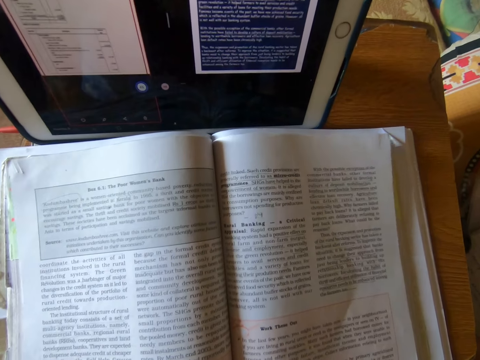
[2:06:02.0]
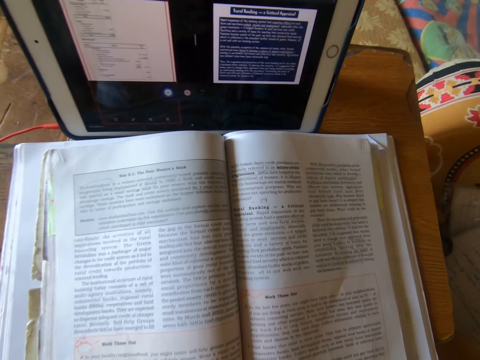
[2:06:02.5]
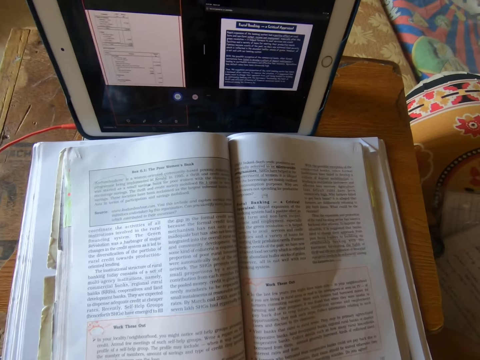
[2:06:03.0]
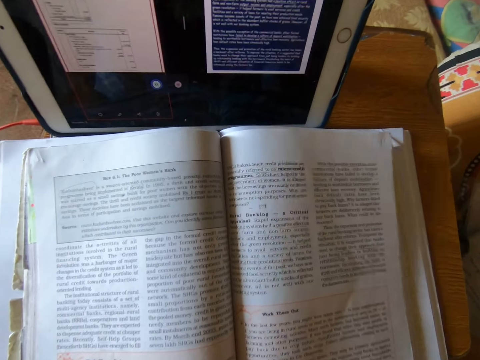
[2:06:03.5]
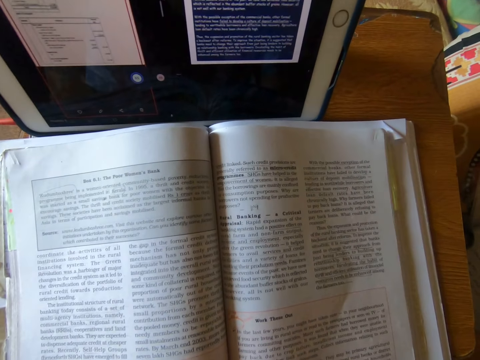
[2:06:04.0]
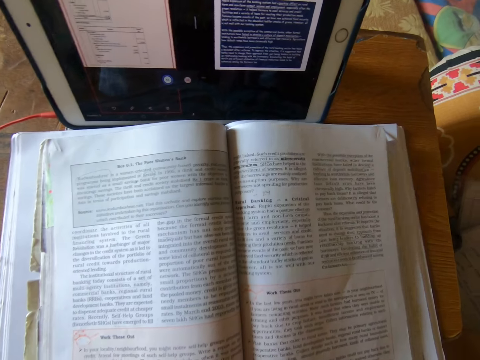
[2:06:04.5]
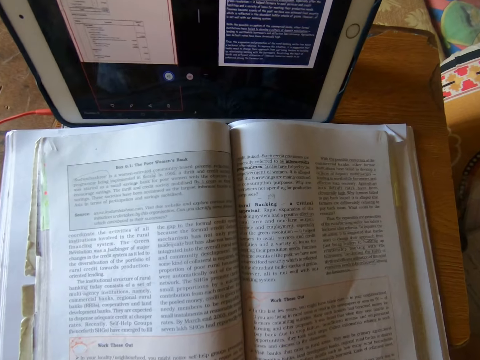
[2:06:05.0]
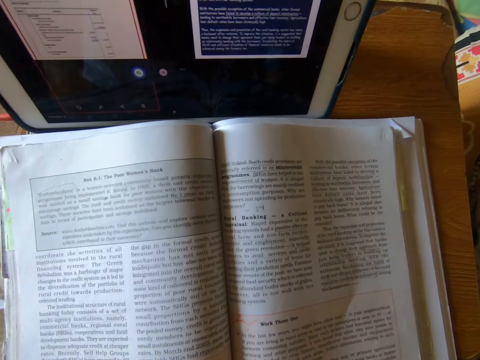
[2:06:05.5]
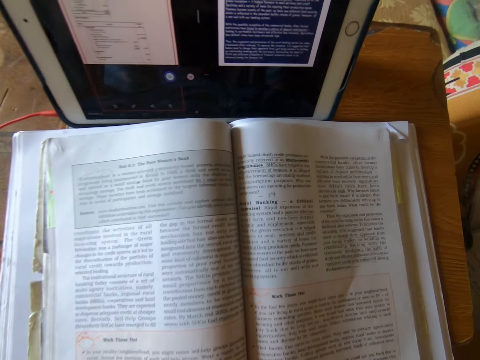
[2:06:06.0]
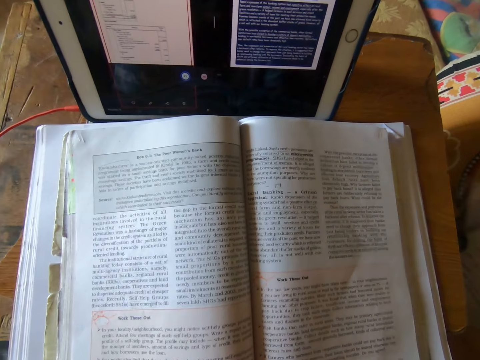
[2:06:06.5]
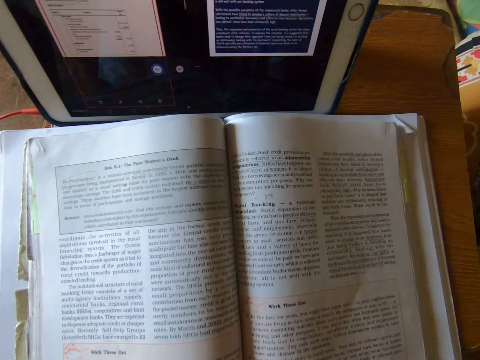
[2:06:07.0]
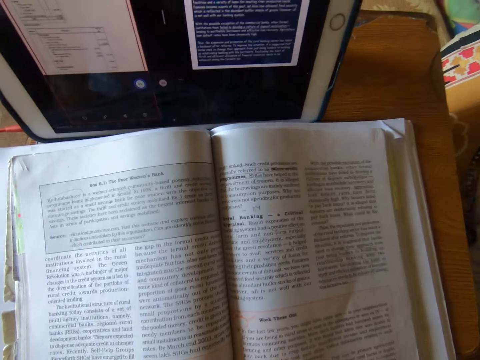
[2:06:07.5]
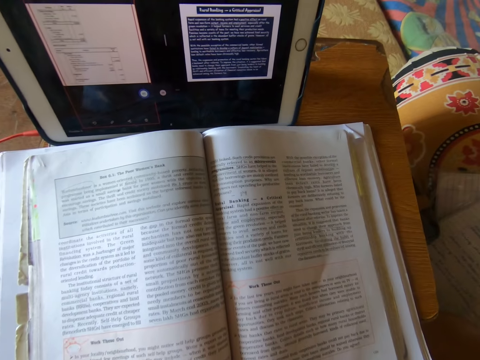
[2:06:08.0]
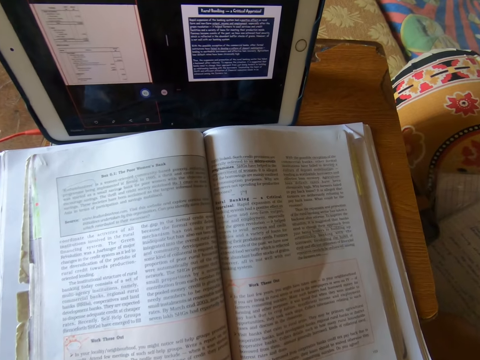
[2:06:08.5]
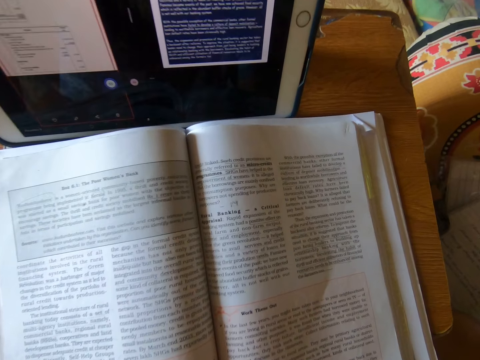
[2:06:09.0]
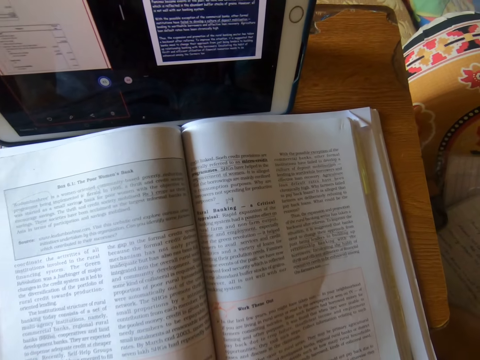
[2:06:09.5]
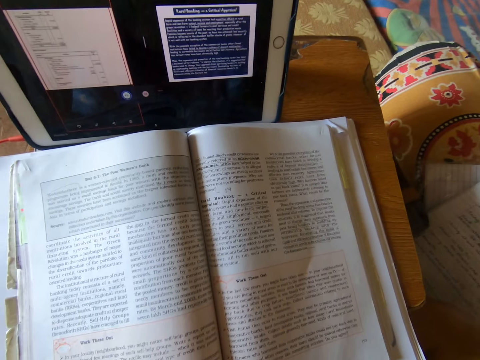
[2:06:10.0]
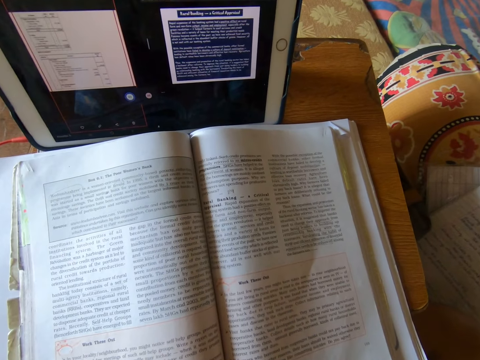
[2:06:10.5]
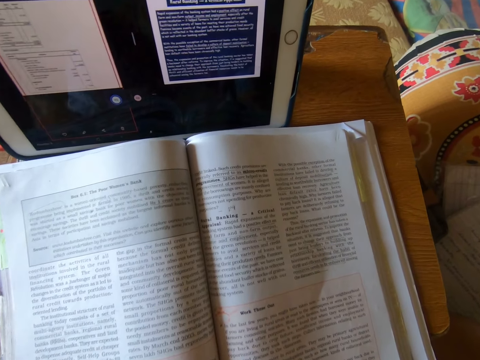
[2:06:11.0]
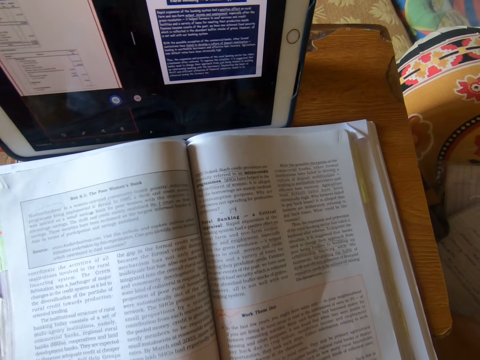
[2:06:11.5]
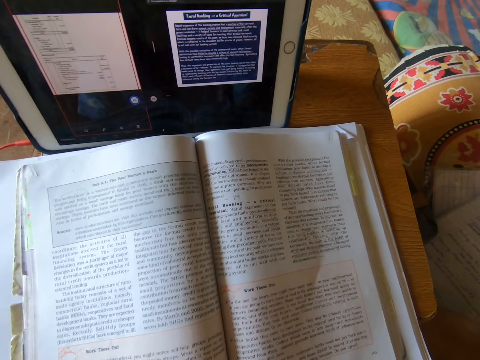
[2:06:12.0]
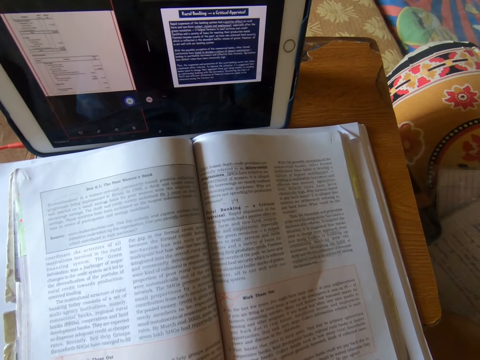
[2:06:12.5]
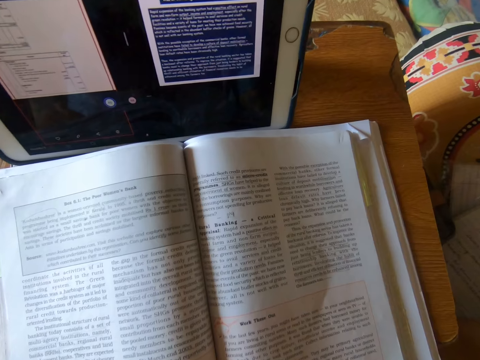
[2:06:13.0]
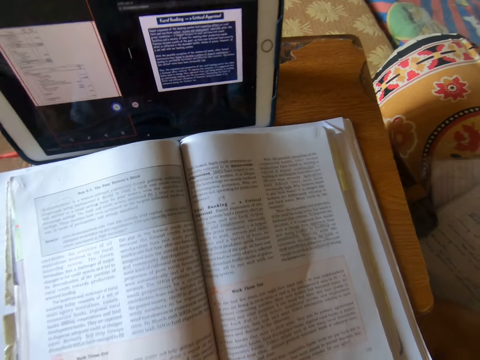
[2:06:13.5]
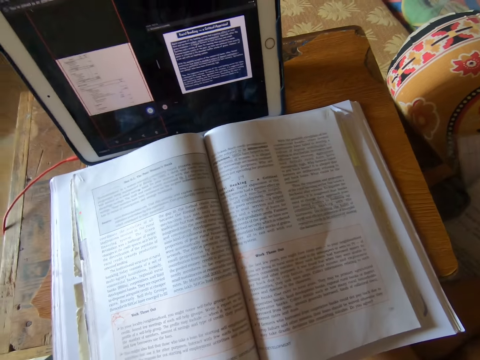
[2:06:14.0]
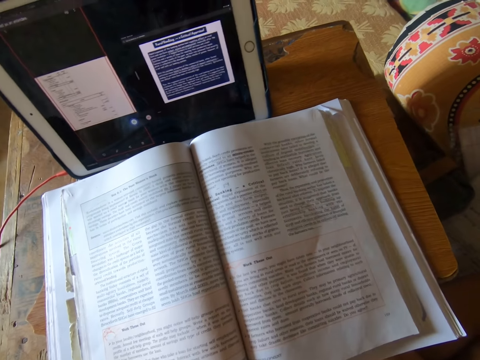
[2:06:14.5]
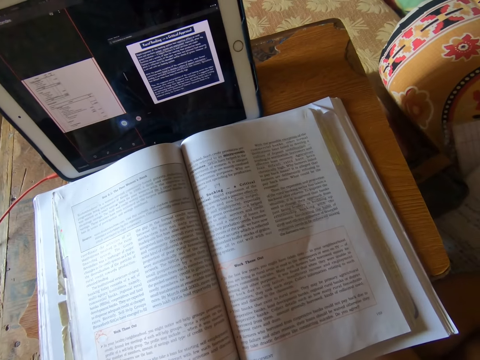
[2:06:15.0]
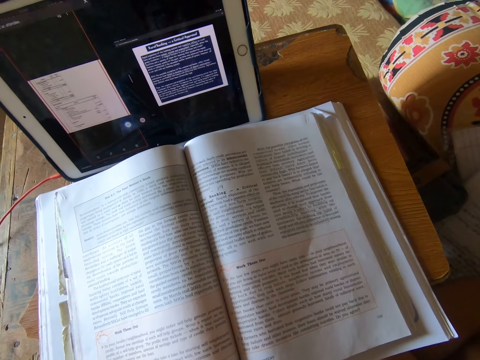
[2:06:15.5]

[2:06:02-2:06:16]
The camera wearer studies the book quietly.

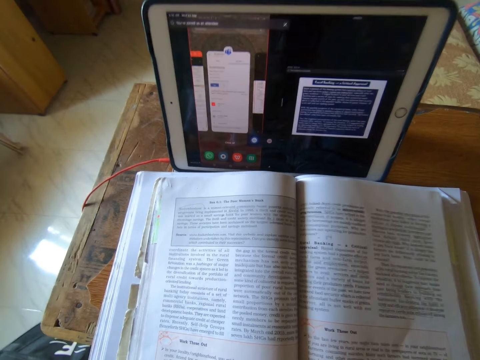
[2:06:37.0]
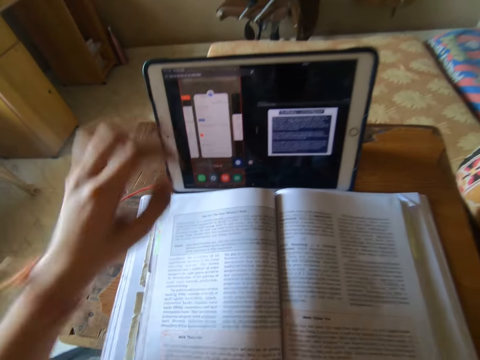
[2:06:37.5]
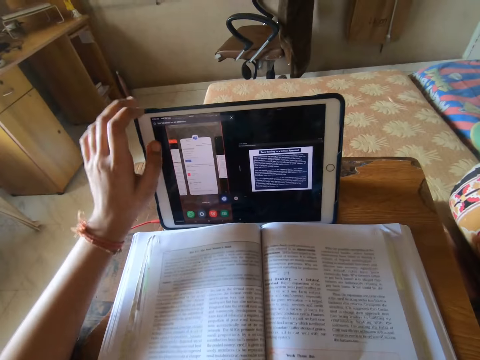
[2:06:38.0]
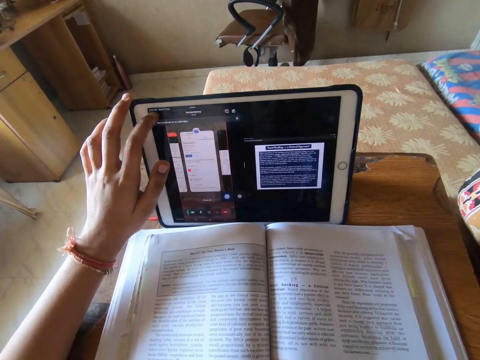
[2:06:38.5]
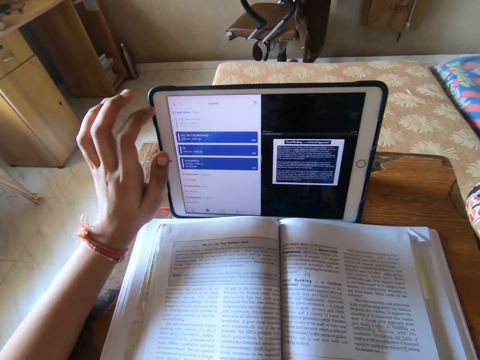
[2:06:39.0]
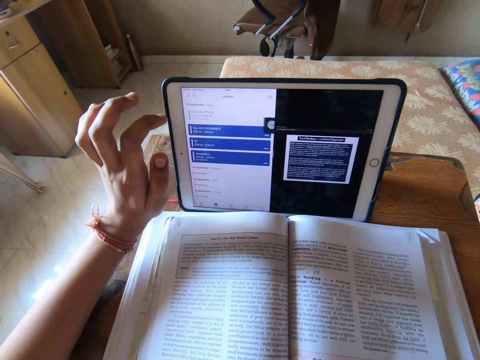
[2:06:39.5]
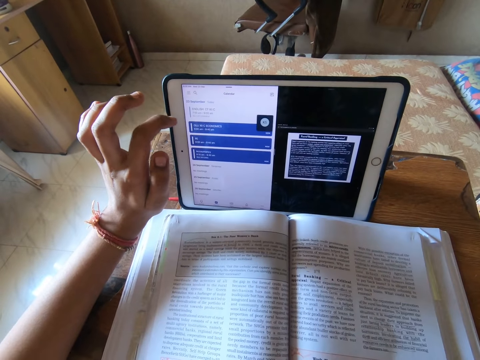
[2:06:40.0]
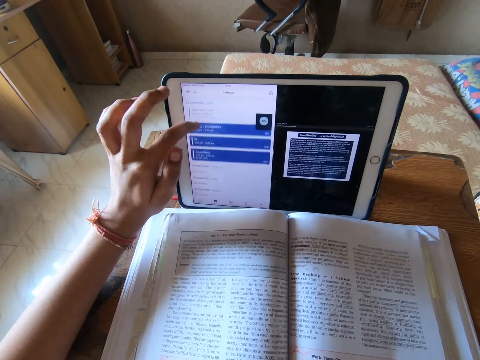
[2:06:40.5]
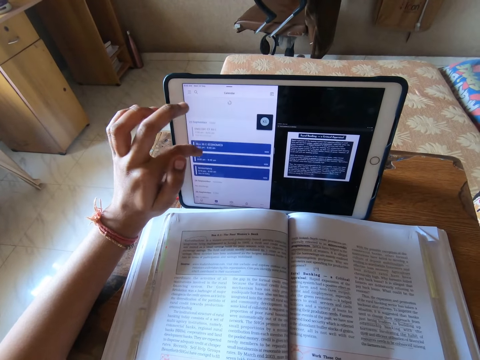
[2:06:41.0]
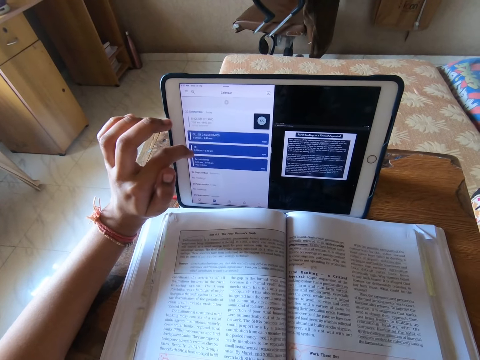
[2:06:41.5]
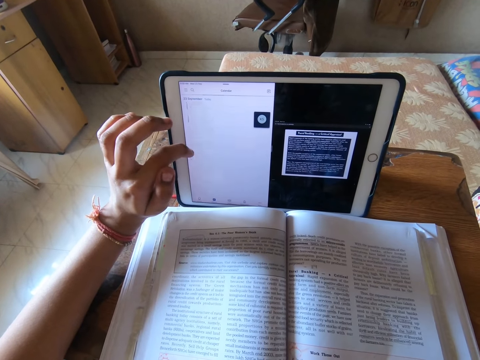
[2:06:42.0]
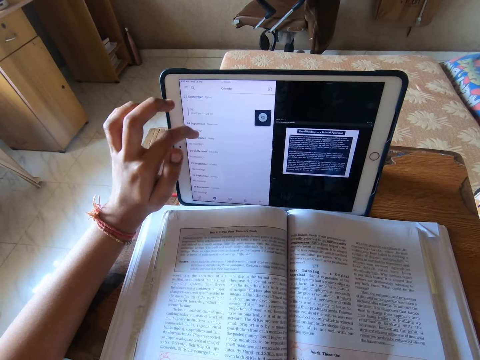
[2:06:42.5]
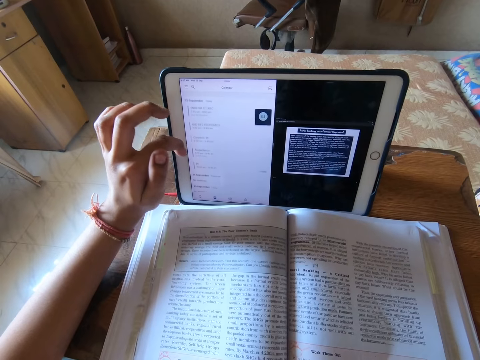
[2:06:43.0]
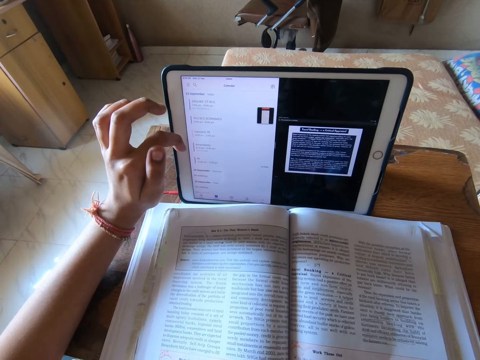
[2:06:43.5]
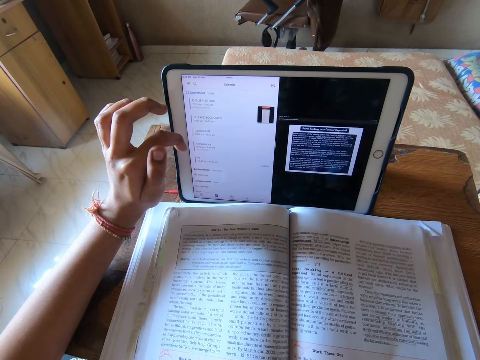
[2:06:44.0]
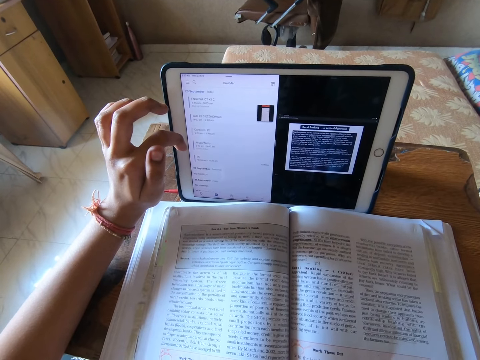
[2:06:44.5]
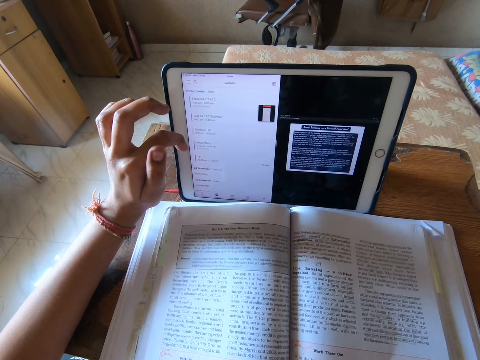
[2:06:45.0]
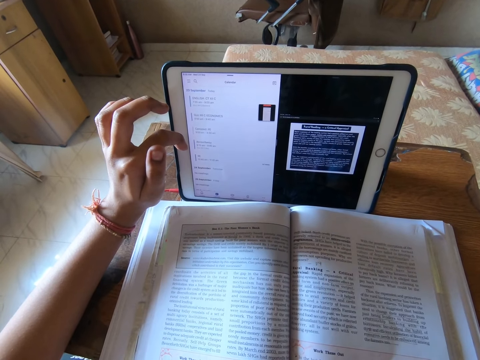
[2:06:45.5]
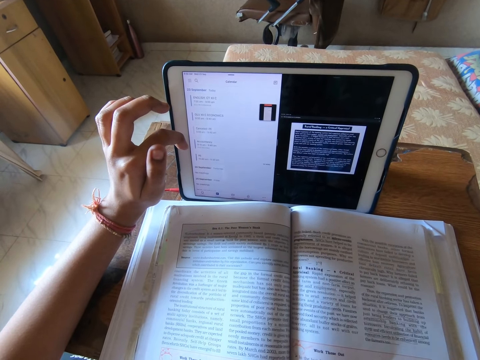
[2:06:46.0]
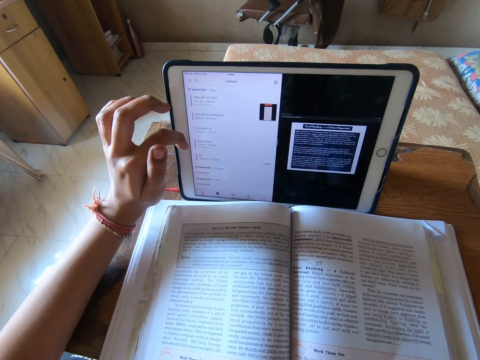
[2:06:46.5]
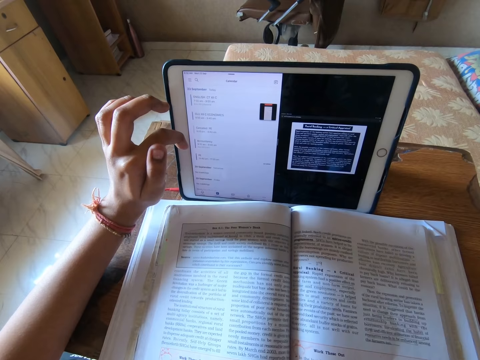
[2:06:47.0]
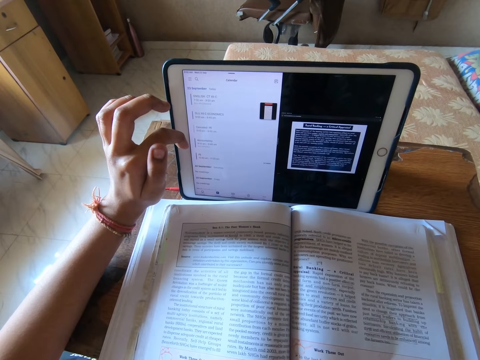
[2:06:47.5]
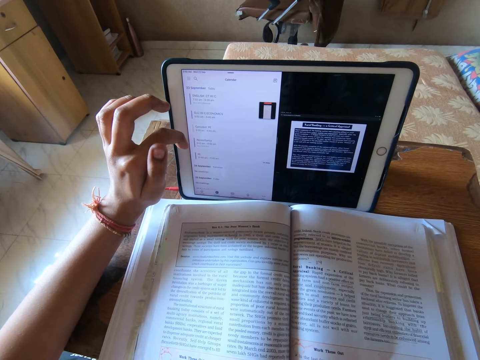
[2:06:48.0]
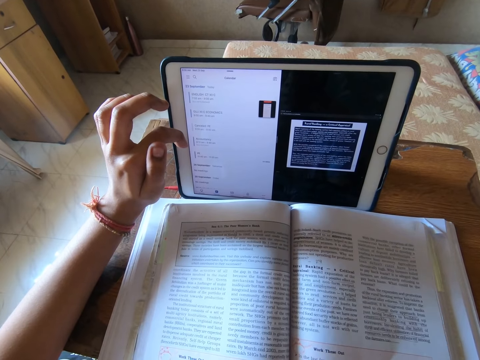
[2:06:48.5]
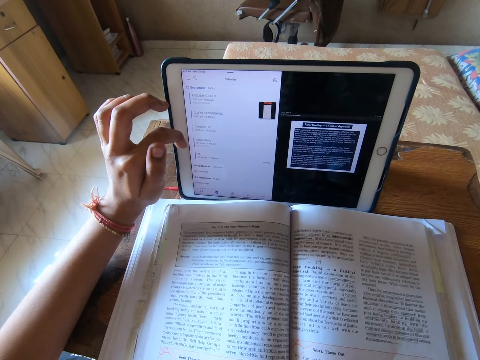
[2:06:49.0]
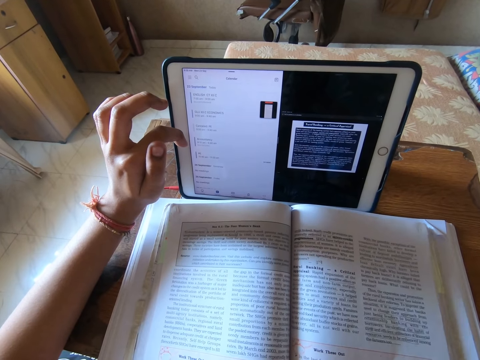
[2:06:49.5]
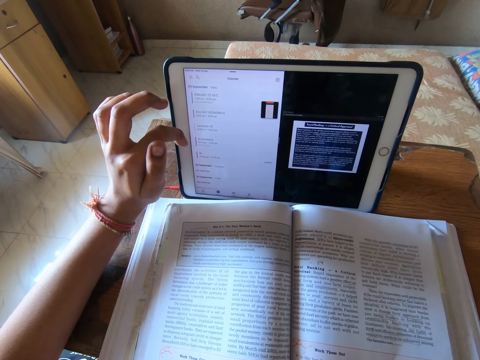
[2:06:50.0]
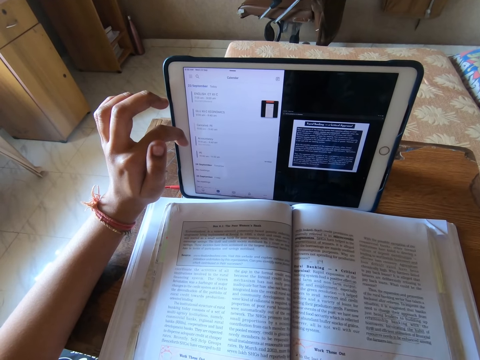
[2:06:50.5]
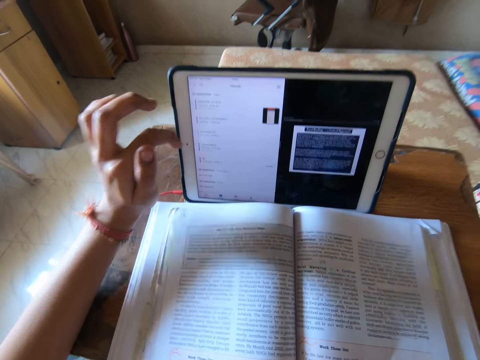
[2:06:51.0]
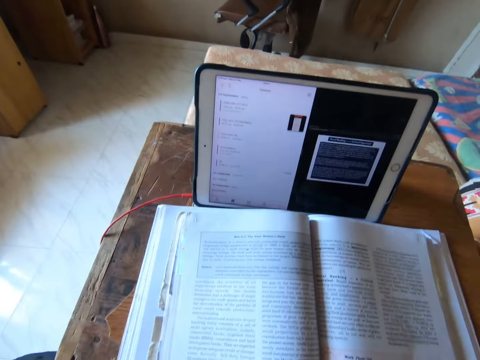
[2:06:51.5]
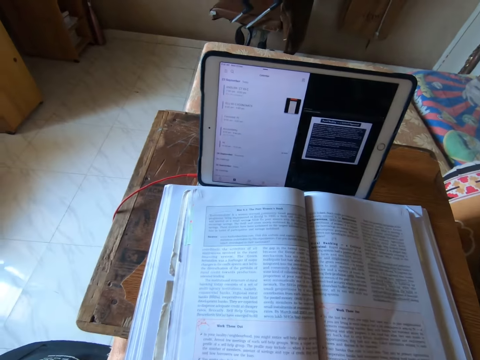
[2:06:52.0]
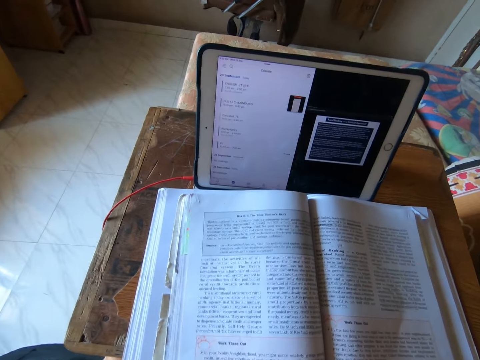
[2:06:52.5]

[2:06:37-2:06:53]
The camera wearer operates the iPad or tablet with her left hand. She looks at the tablet.
